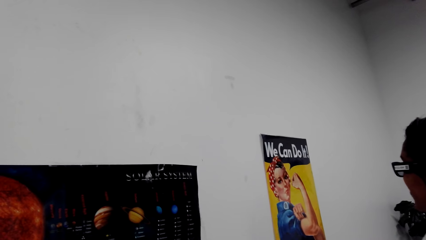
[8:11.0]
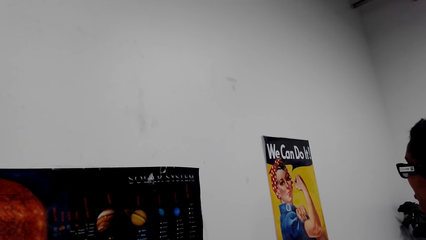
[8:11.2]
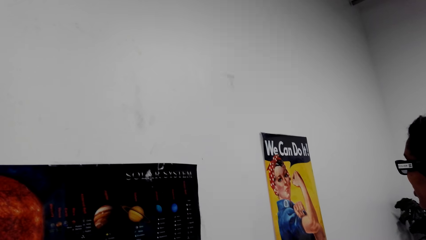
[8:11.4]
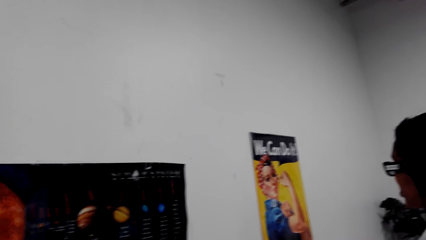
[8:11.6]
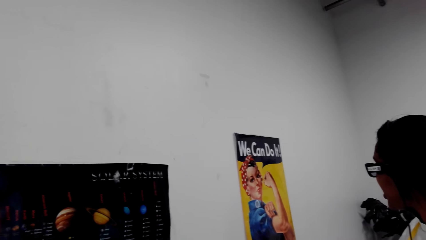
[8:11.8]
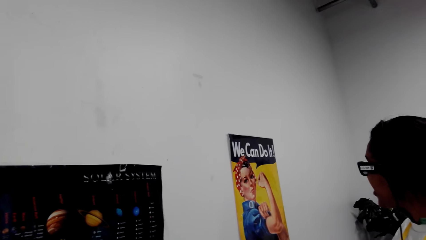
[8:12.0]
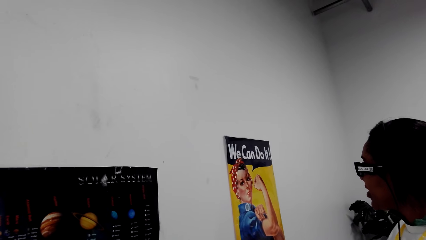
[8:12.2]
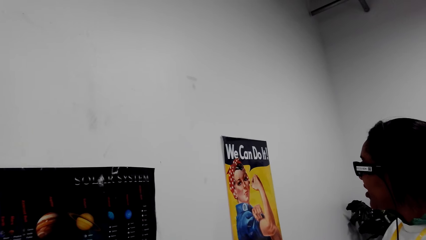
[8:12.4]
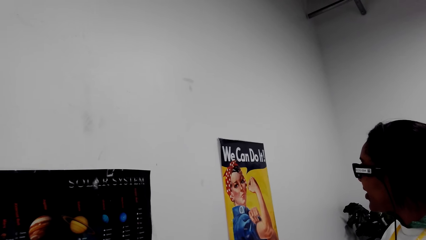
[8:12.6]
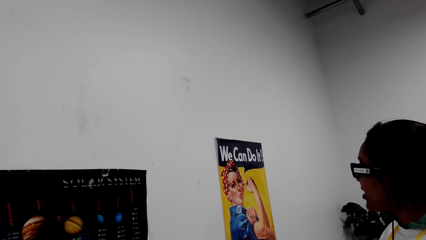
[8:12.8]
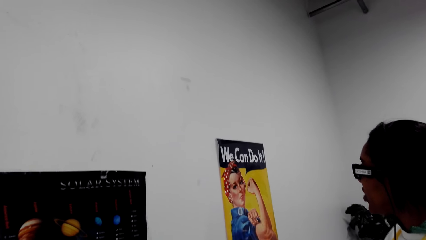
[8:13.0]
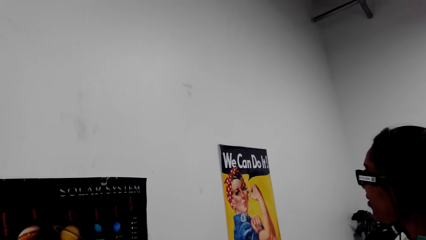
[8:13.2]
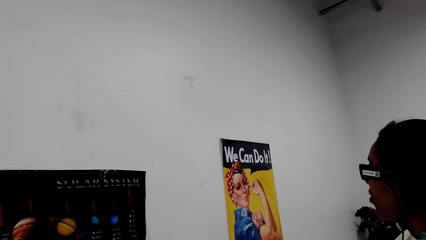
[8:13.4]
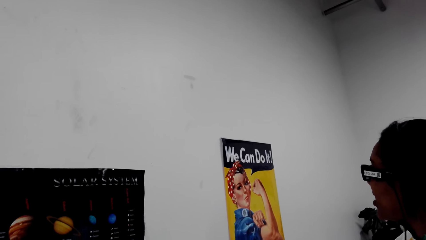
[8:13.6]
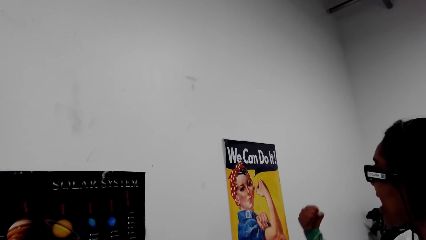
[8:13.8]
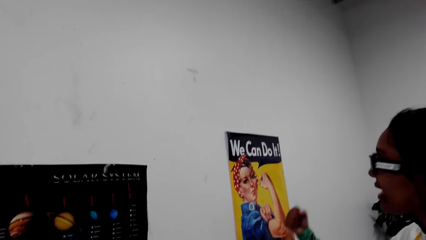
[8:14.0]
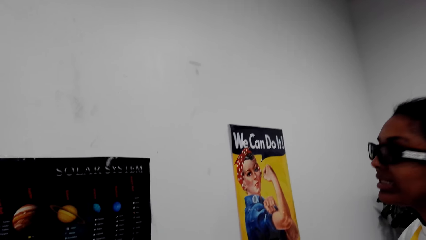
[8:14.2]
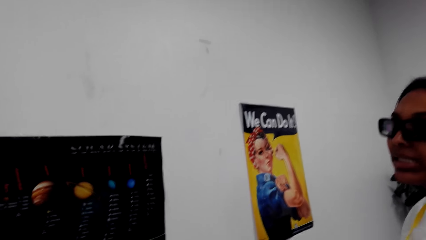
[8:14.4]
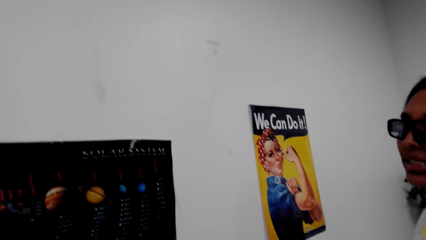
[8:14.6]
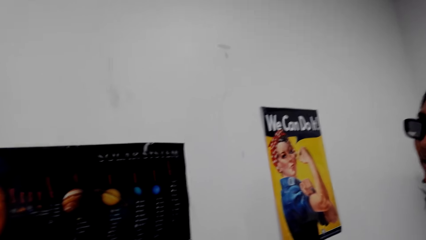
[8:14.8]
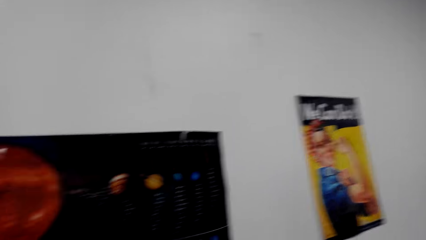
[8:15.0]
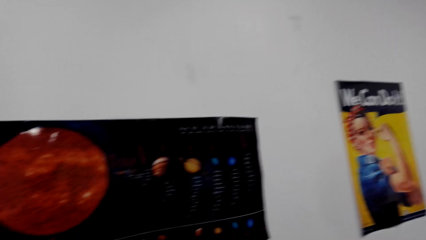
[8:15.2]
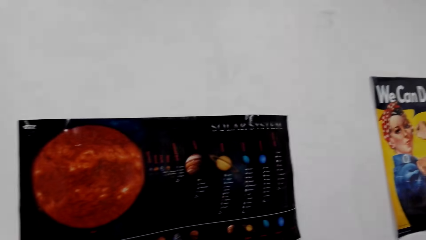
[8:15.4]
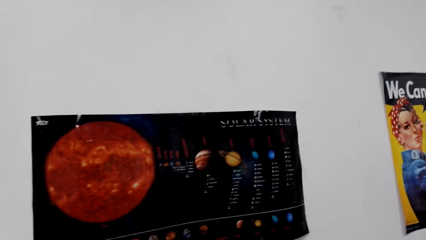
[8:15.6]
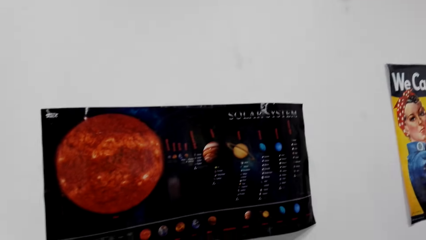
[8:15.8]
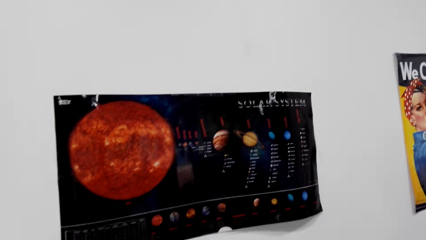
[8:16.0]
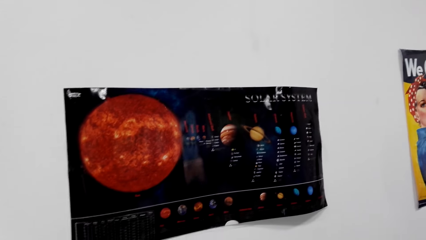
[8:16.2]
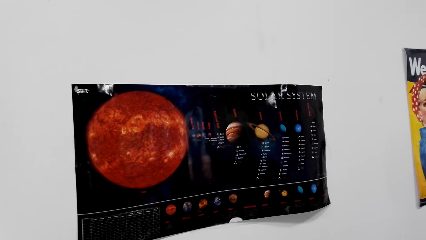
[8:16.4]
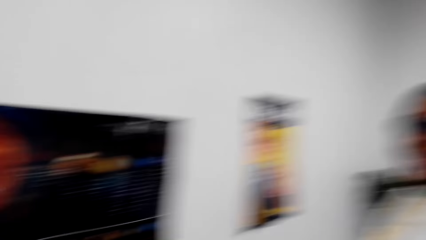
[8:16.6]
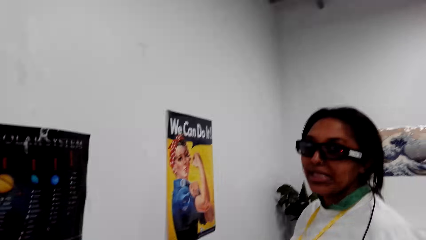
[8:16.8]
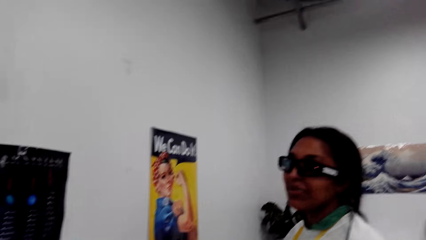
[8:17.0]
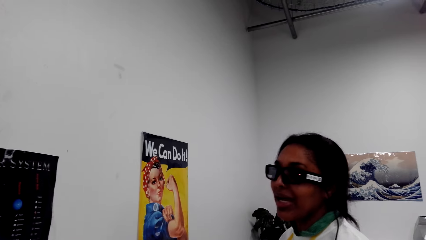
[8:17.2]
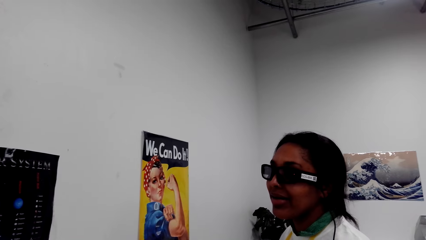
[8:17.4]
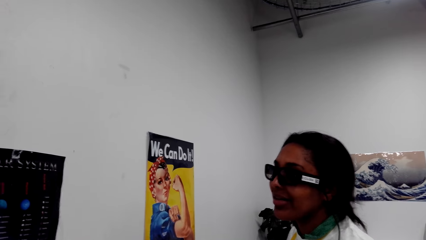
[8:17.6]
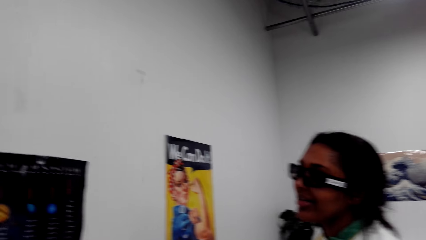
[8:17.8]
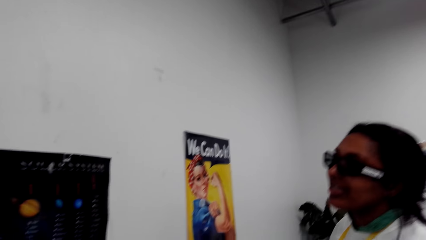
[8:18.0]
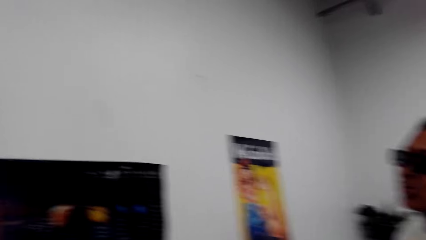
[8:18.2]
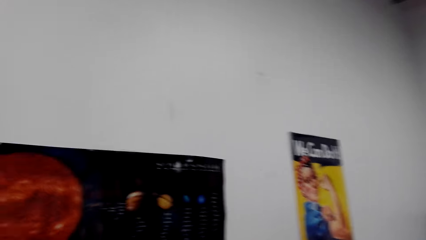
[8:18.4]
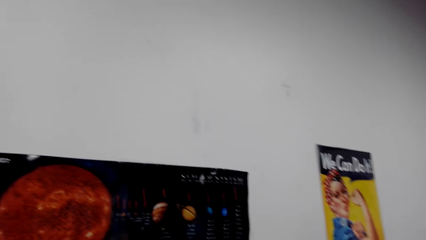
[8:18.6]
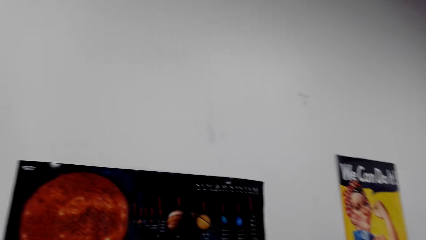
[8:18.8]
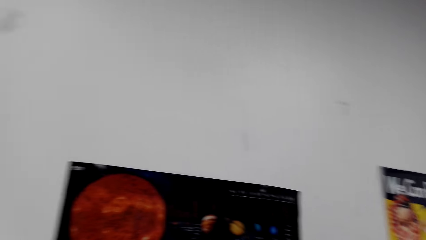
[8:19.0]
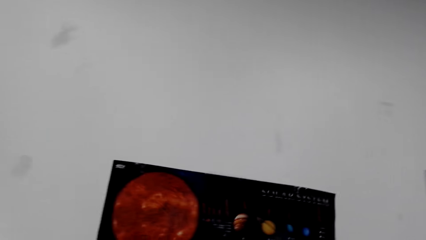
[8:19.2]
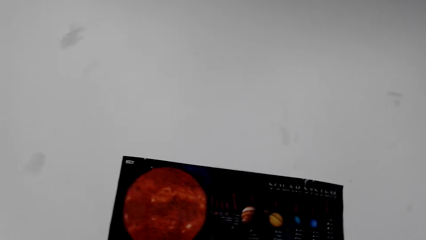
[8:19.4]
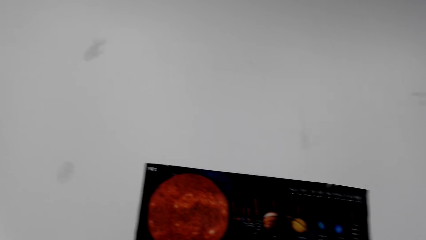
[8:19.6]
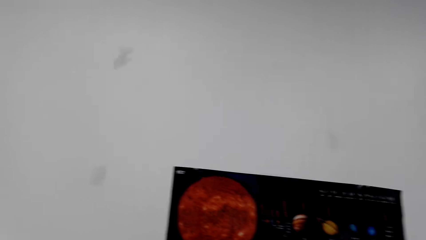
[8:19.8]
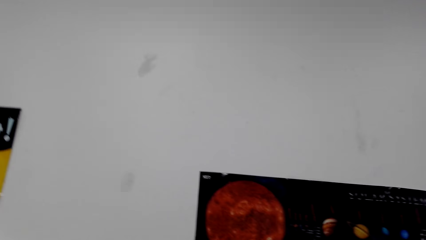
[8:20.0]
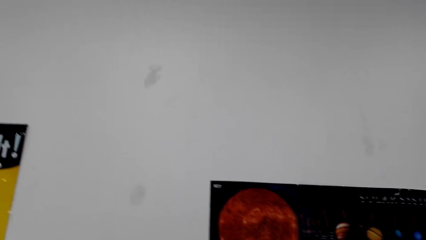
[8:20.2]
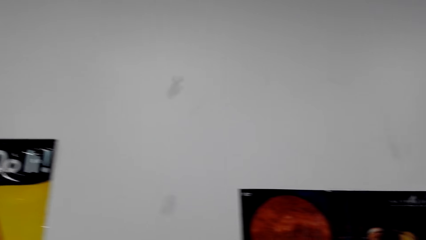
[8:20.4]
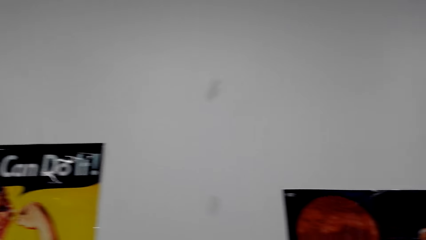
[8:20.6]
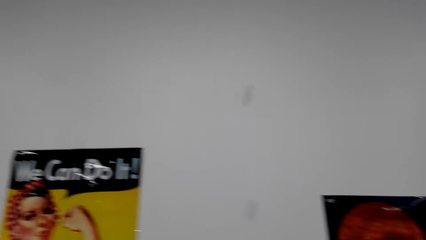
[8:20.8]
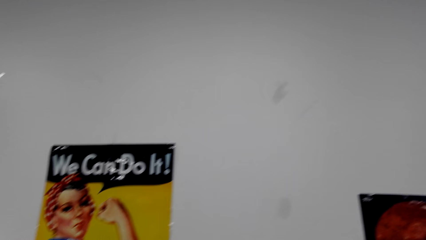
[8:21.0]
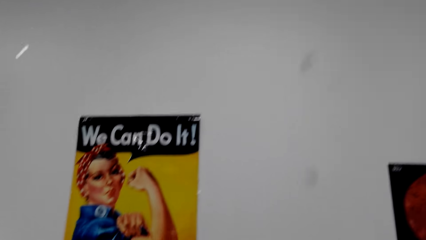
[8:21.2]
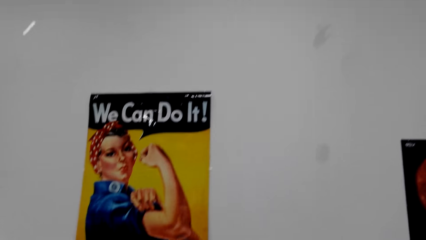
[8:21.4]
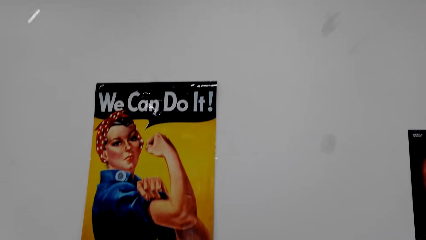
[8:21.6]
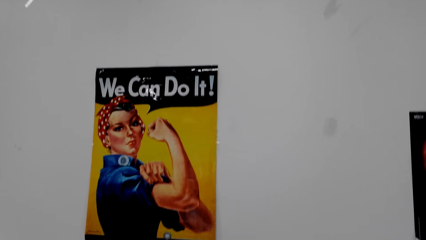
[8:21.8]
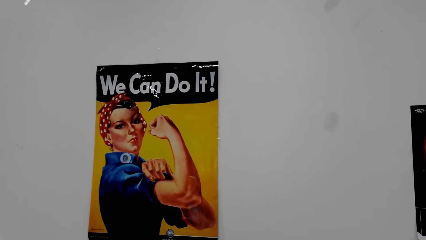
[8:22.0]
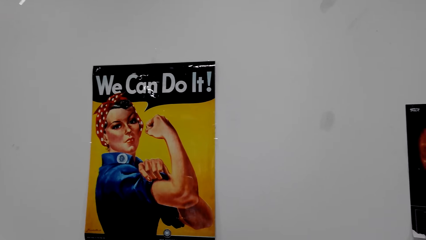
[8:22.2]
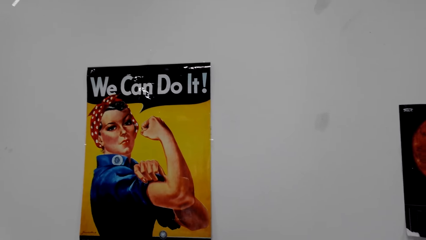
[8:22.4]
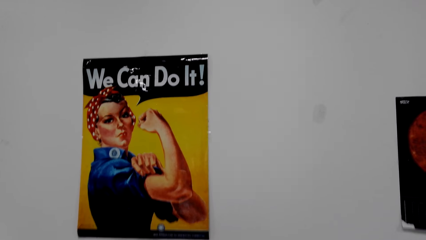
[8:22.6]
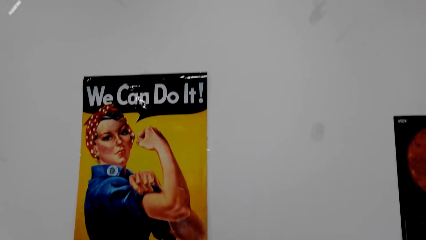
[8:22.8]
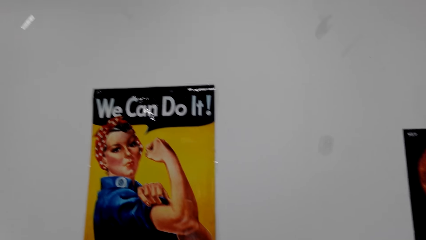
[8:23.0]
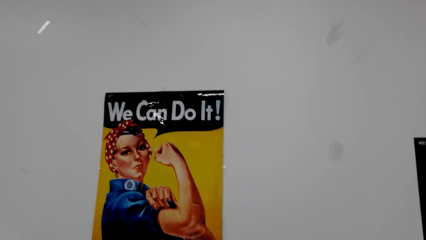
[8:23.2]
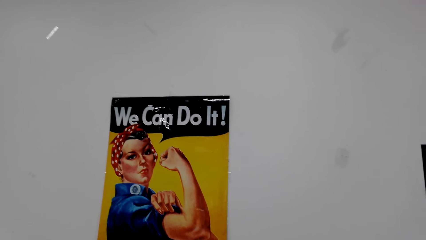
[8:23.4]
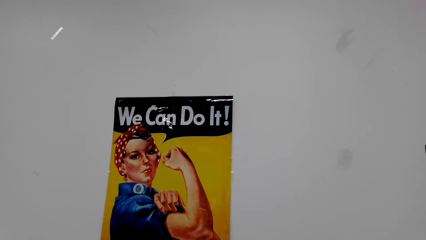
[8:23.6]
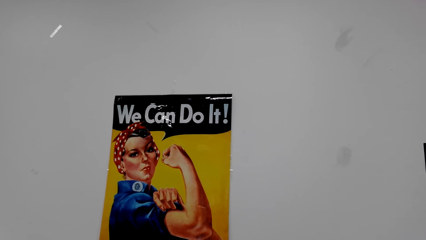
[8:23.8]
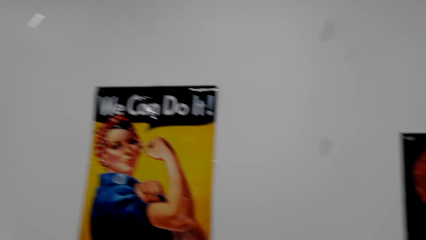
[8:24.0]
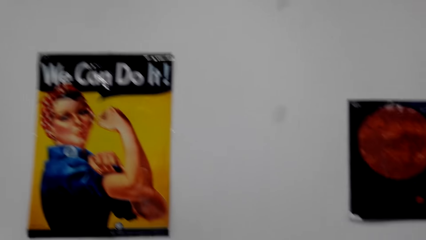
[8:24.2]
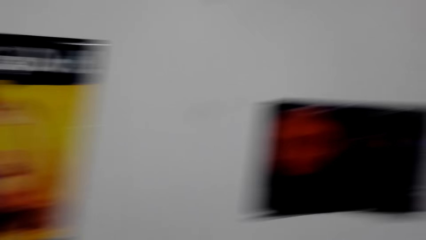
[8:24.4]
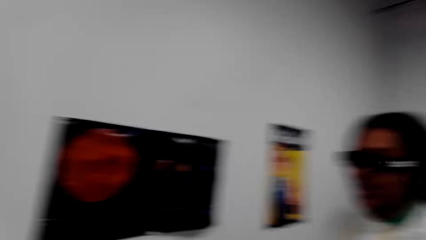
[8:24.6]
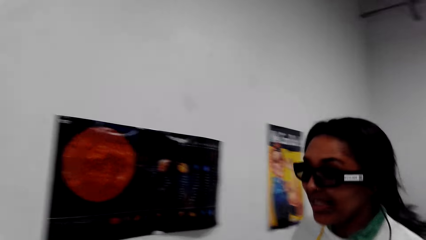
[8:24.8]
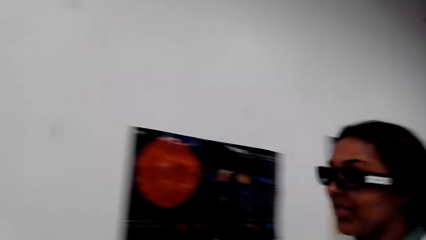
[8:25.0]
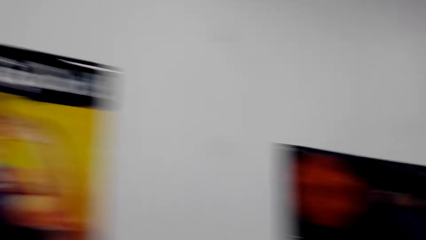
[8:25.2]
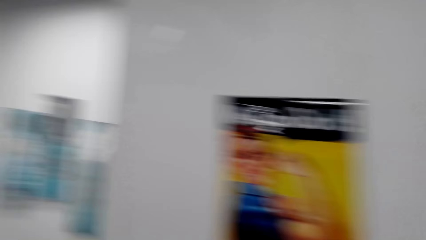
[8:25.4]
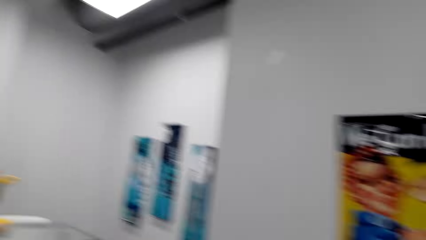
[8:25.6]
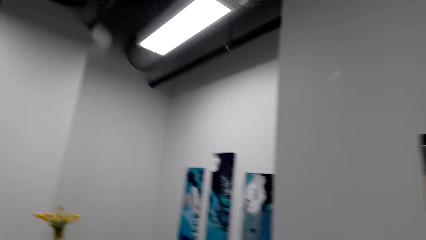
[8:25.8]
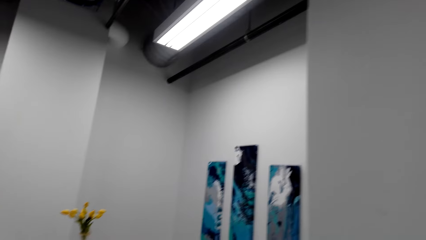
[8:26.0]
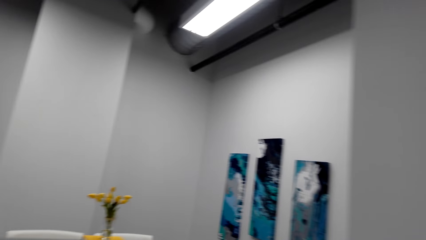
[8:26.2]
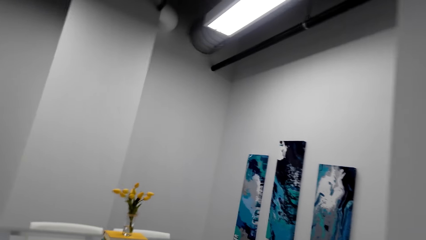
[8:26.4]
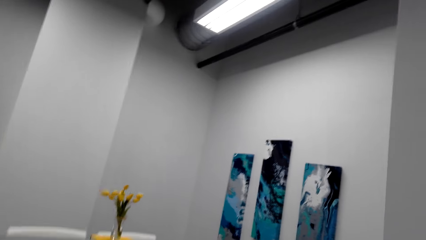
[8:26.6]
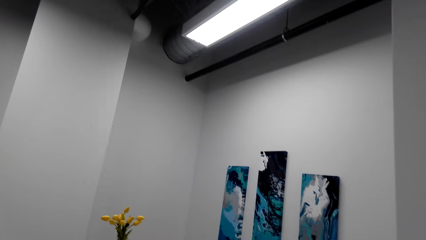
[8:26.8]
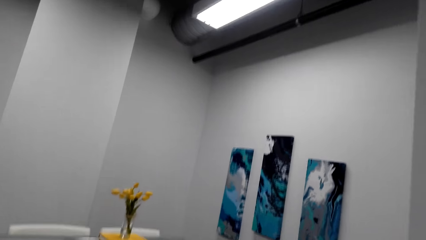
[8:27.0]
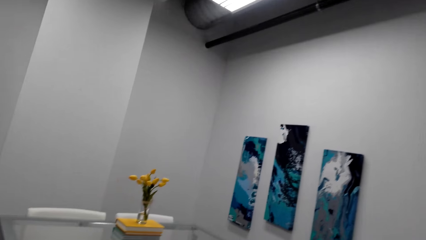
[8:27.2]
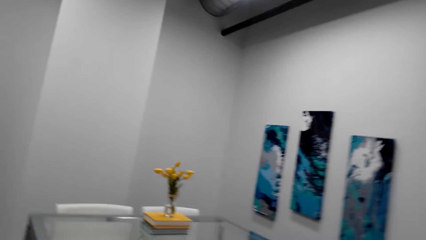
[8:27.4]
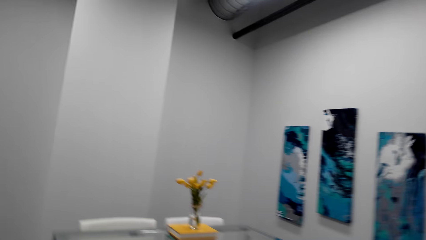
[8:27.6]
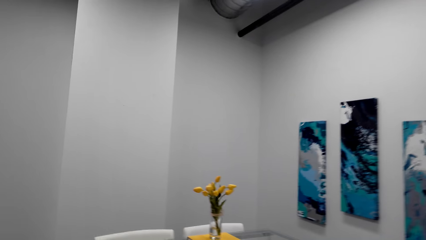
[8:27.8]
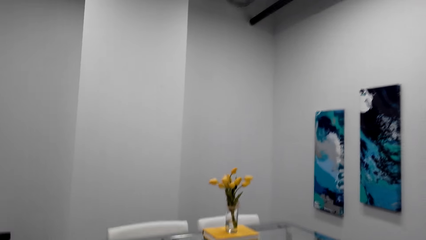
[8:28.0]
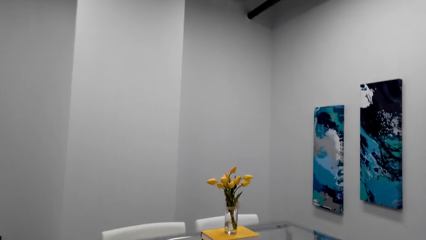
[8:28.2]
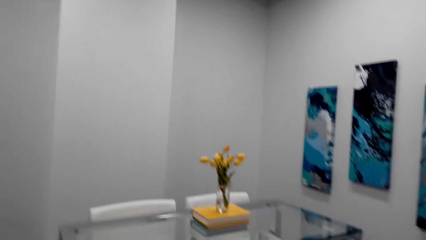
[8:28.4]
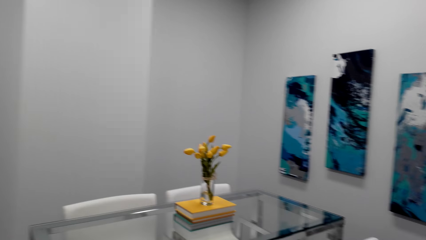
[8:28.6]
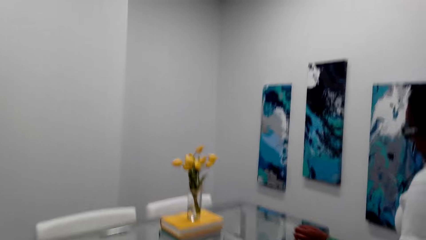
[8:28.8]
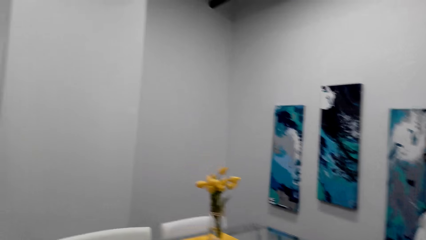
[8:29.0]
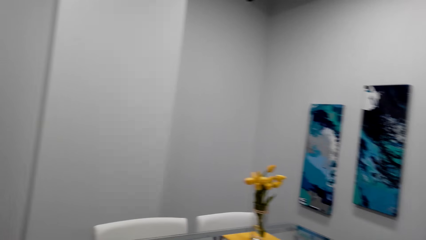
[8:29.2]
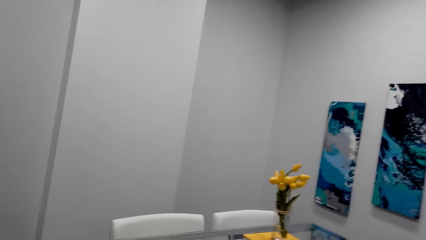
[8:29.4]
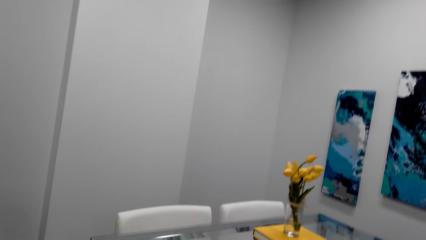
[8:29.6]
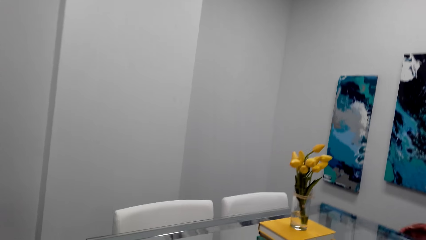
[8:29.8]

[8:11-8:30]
The camera wearer looks around. A person shows the camera wearer the dining table.
